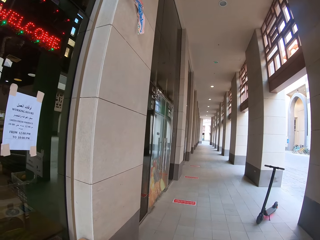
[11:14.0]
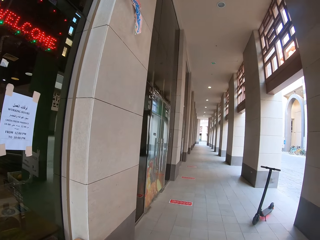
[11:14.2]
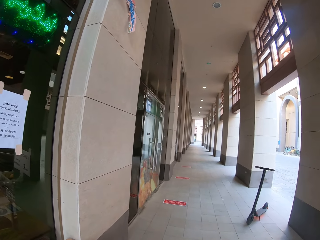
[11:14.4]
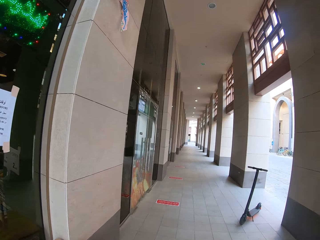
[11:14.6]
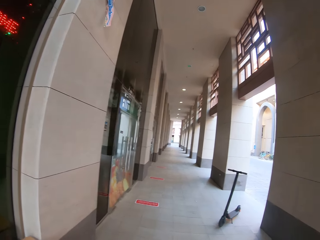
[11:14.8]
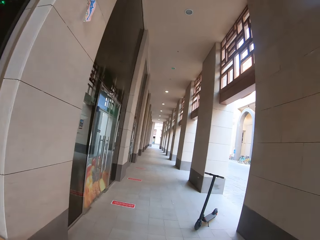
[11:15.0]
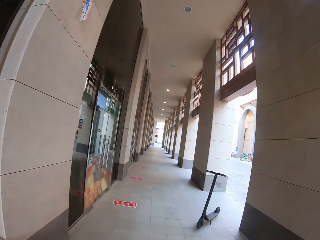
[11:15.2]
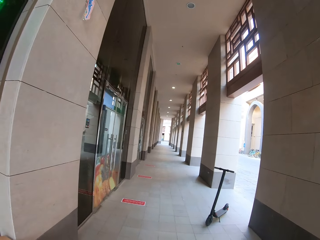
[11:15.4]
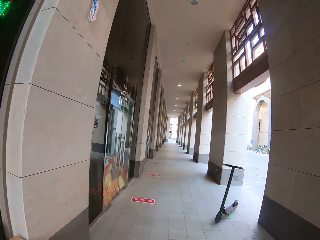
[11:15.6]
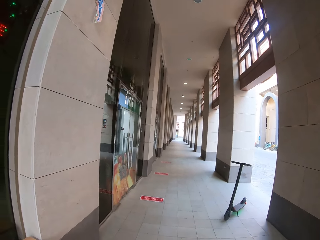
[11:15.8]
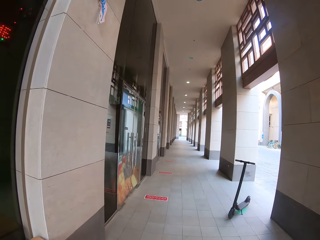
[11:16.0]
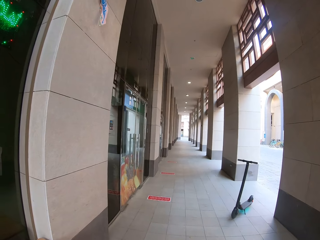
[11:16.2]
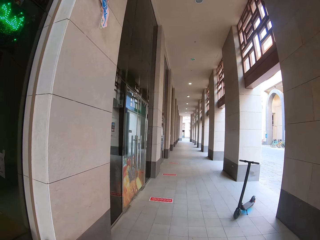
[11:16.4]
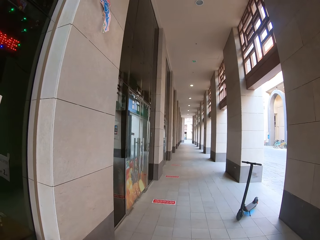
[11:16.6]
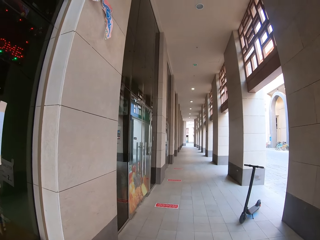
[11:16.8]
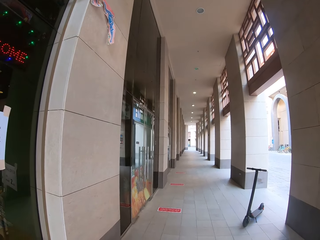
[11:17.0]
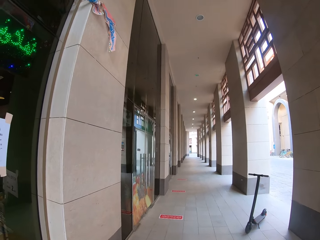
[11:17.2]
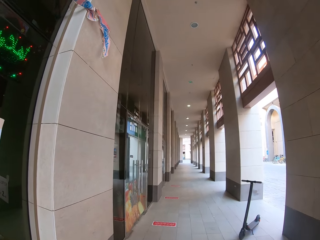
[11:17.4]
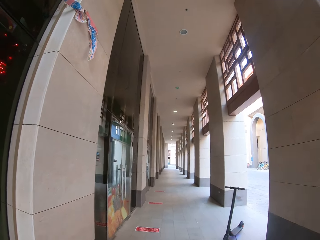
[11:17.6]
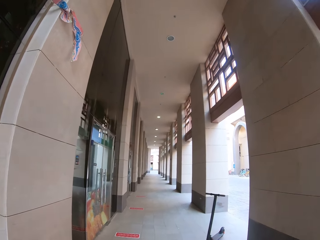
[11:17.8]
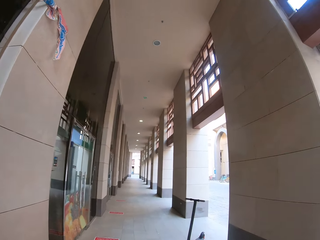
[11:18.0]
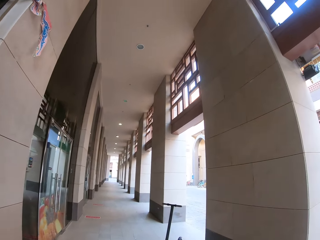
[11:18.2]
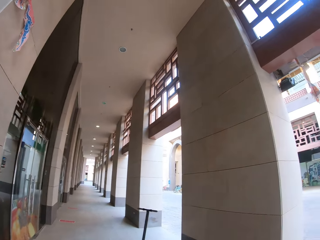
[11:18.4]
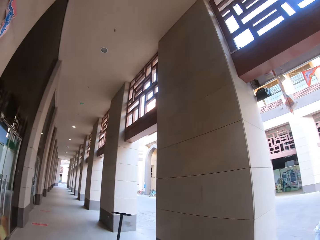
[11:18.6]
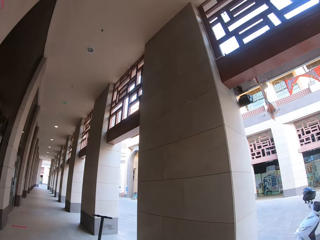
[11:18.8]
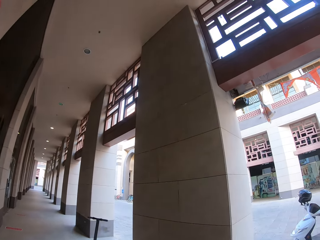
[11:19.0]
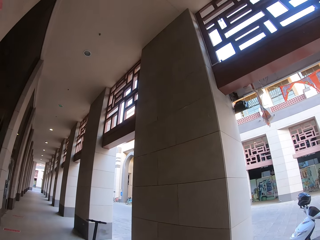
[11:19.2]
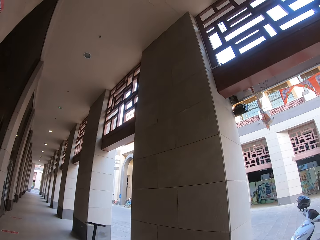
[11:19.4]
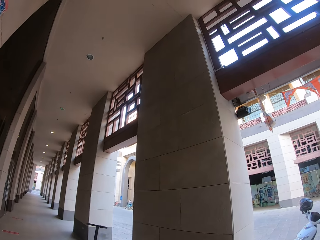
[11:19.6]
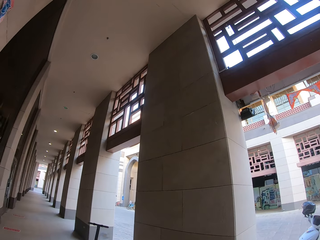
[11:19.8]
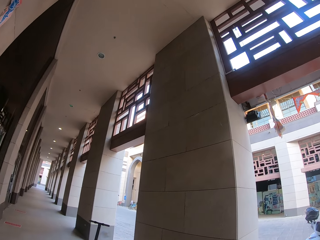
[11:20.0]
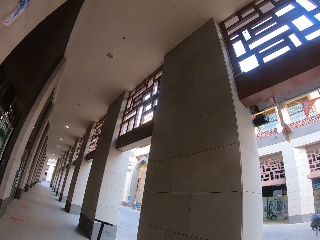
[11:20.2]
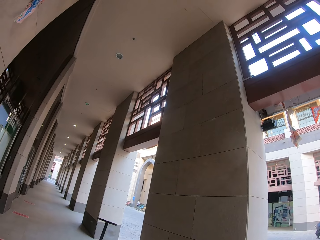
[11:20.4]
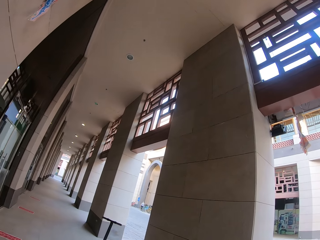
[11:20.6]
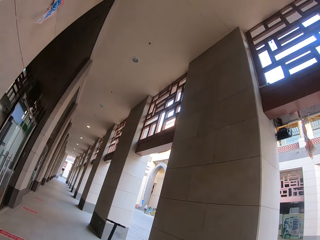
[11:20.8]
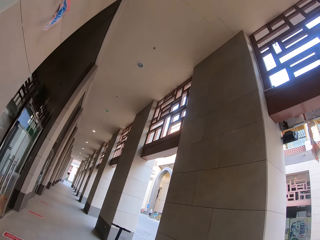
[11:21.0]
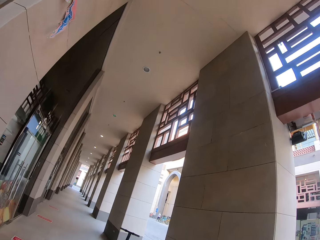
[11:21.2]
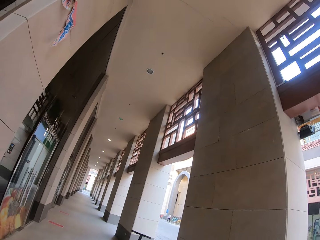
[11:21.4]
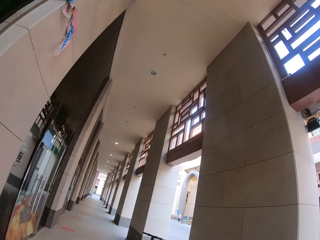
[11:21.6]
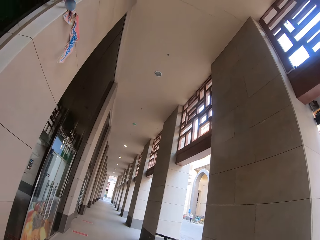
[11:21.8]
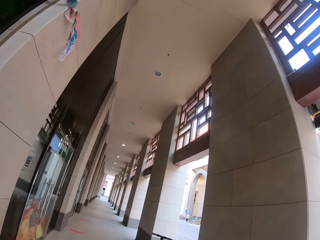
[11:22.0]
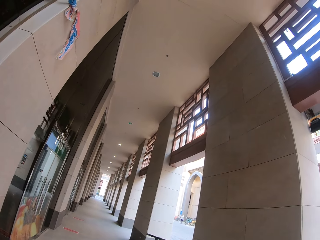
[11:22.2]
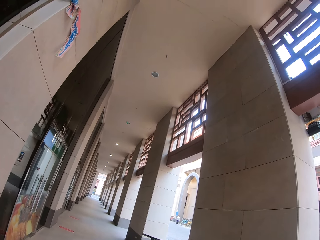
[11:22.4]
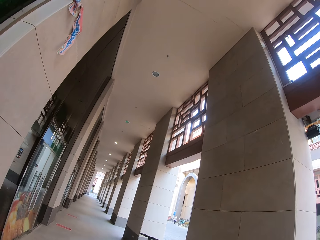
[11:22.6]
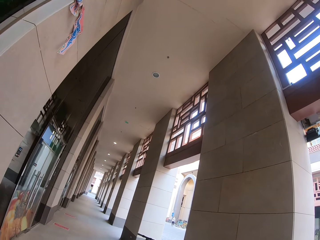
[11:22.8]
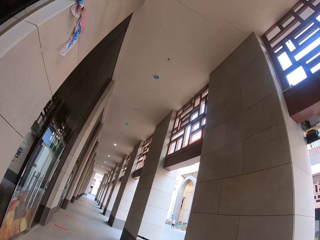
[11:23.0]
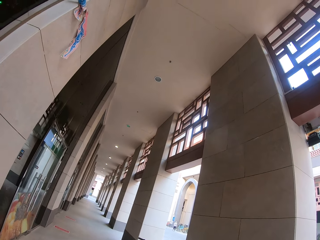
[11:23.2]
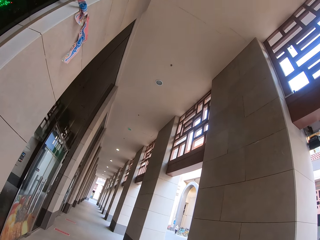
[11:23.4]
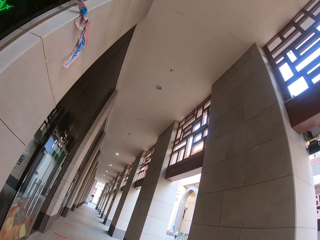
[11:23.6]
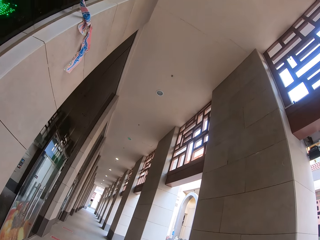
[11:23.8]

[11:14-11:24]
The camera wearer looks to the back.

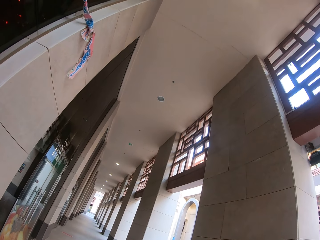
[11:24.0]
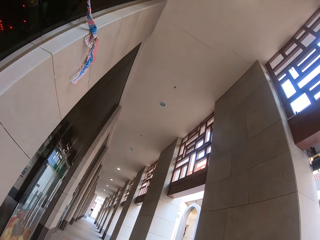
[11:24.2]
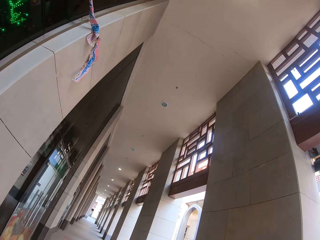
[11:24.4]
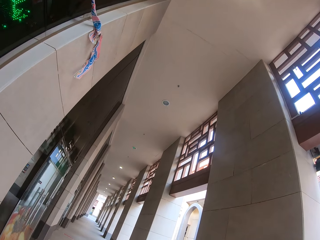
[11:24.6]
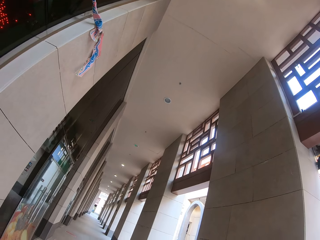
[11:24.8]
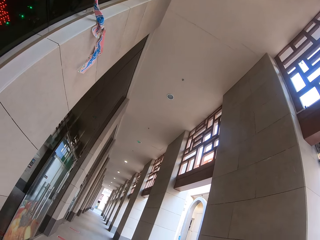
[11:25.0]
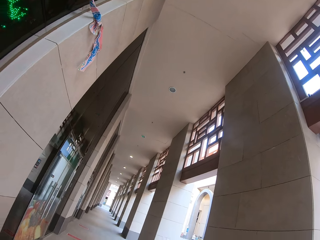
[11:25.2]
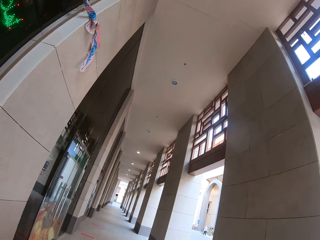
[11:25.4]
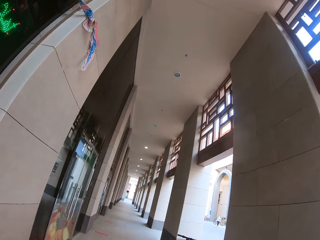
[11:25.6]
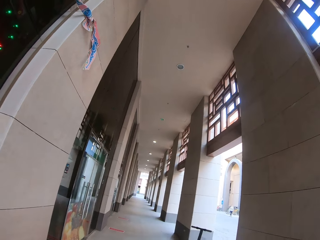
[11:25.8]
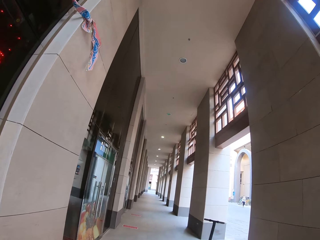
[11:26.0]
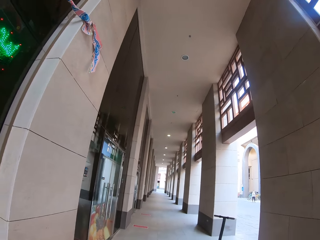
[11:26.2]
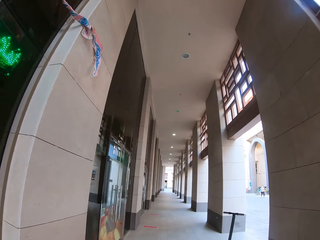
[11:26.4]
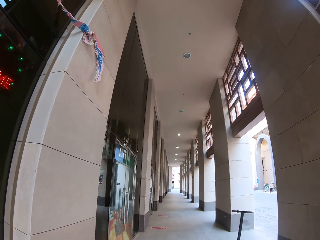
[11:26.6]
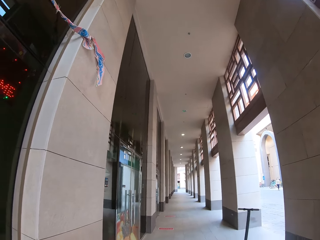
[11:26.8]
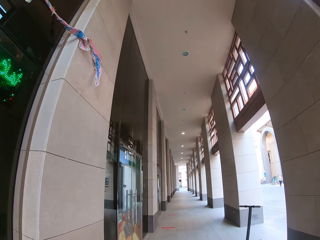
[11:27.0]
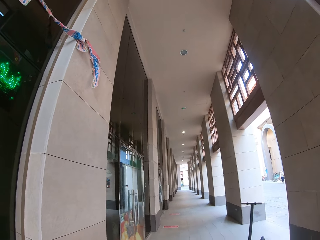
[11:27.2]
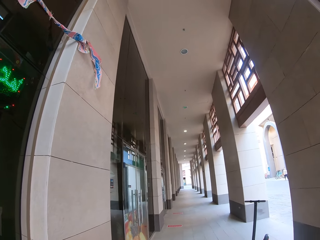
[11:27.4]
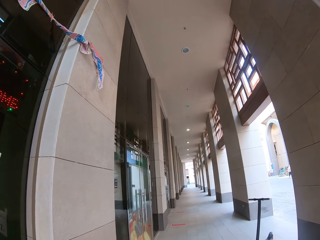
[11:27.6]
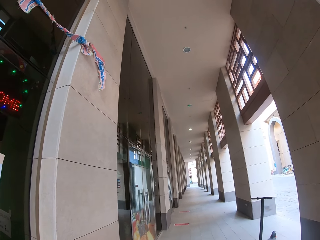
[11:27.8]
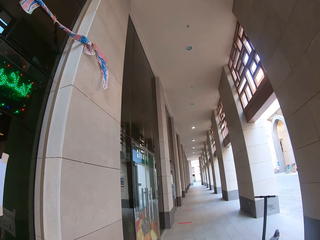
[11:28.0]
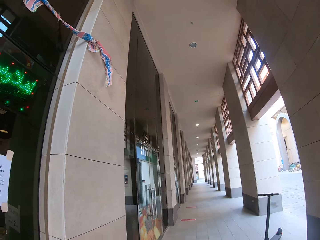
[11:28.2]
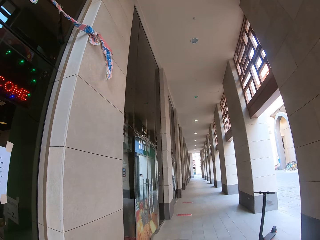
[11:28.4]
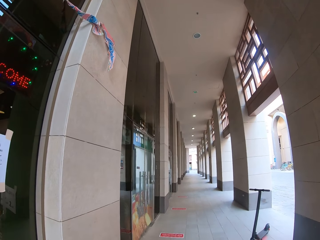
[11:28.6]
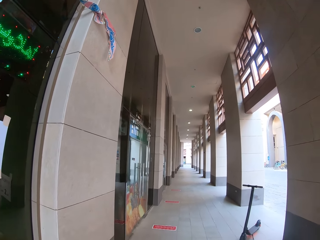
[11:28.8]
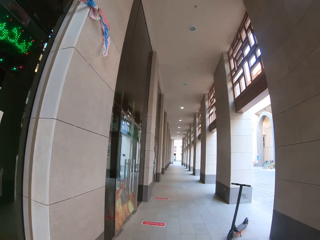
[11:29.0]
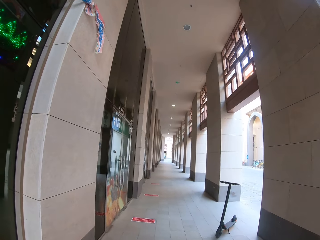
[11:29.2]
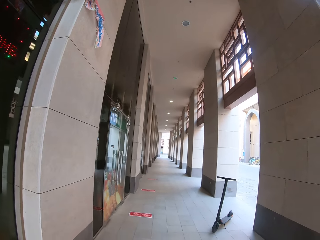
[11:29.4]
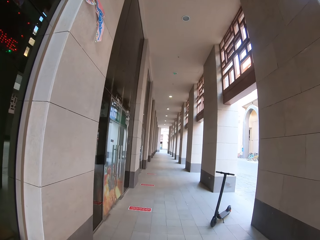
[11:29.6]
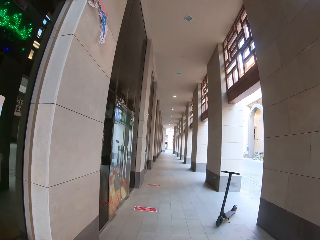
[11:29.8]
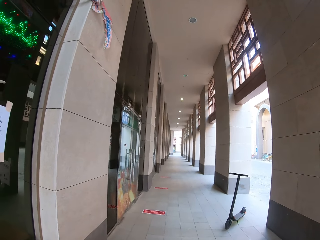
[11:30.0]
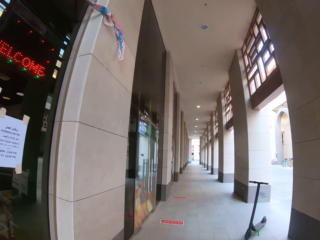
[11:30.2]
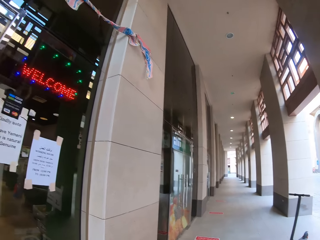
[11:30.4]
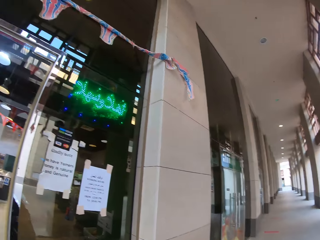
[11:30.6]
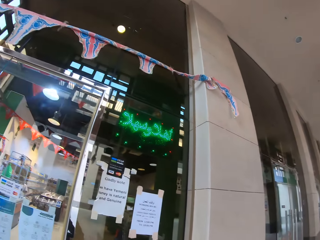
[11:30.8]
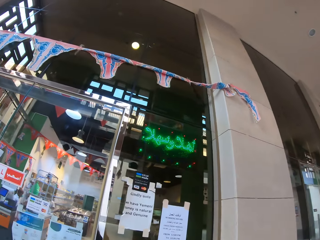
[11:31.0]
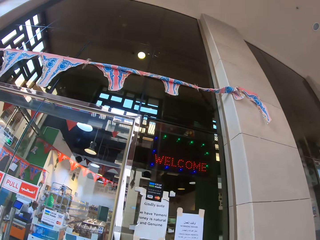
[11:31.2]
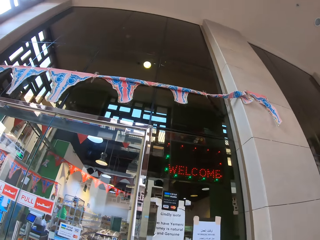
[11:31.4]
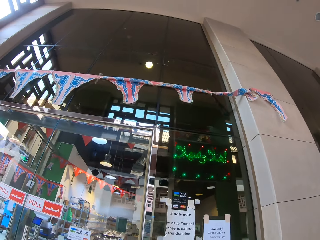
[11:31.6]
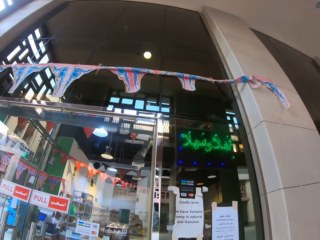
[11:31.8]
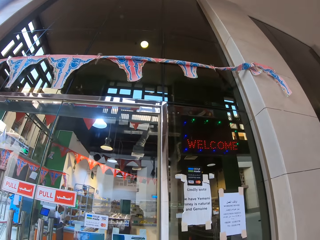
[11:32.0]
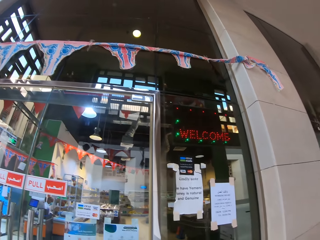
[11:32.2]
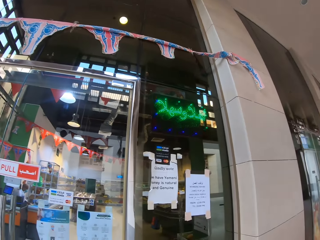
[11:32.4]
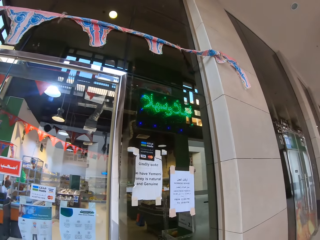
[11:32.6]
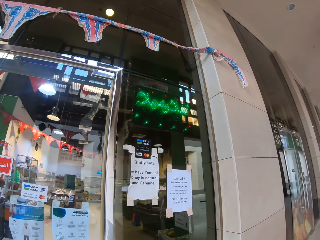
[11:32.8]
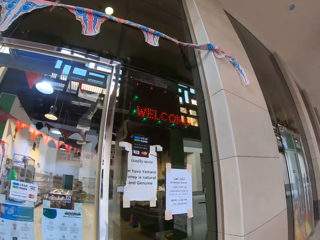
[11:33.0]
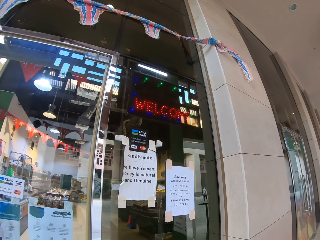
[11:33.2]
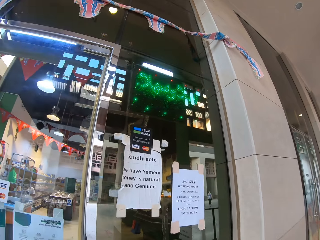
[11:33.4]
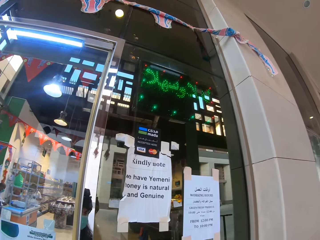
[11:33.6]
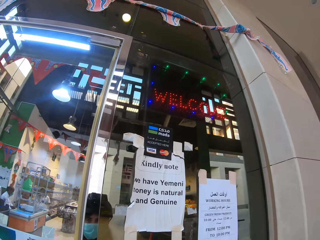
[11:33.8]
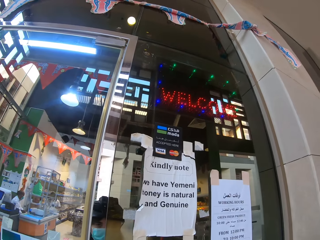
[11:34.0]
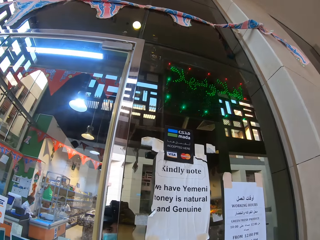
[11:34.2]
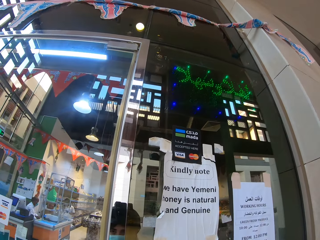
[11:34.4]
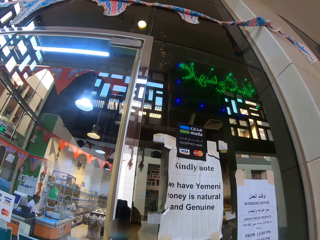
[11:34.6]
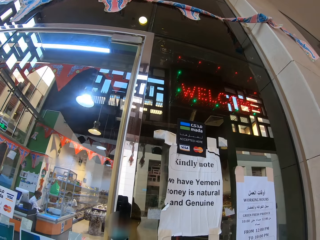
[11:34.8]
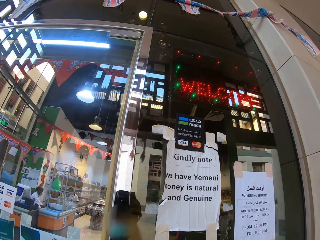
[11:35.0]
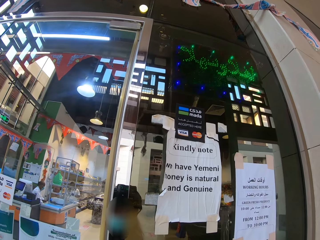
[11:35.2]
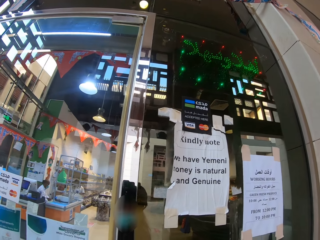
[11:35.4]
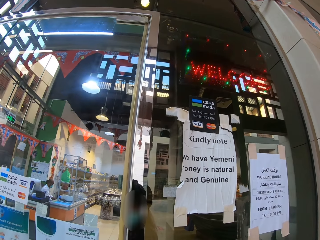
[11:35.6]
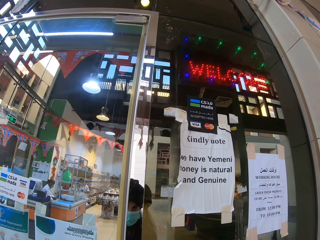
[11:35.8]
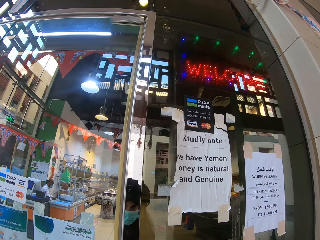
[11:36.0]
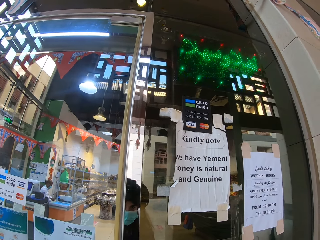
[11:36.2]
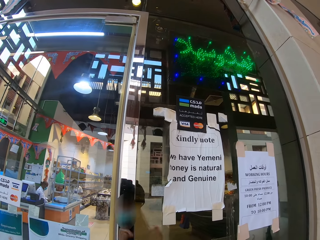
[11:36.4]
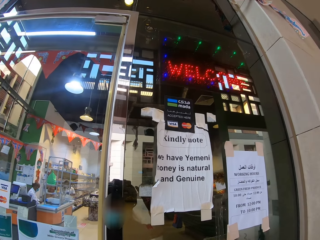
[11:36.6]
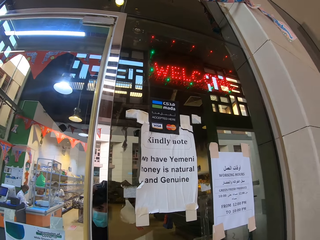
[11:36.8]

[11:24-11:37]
The camera wearer looks to the right.
